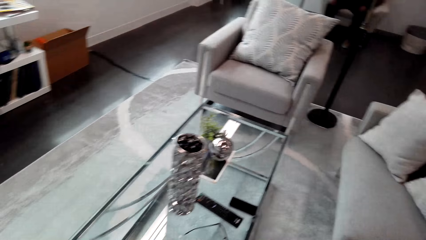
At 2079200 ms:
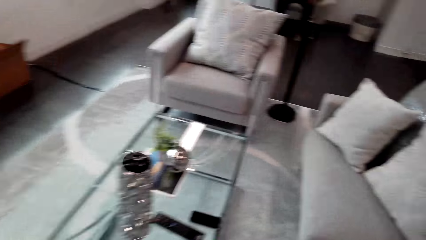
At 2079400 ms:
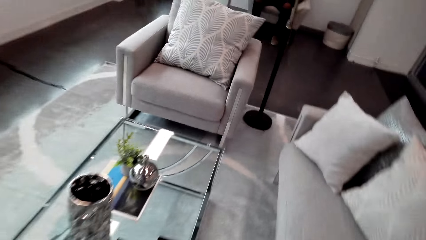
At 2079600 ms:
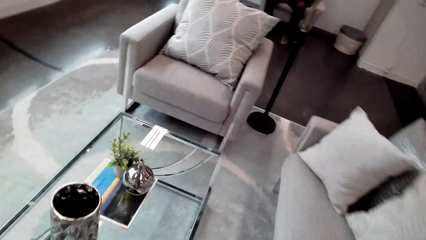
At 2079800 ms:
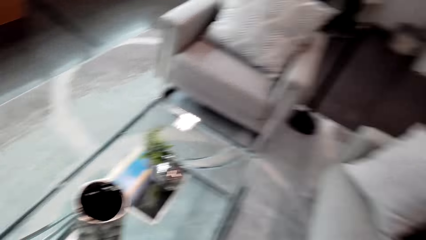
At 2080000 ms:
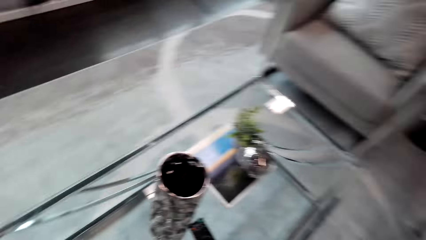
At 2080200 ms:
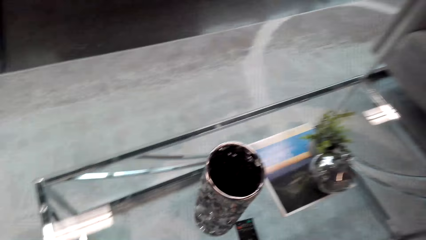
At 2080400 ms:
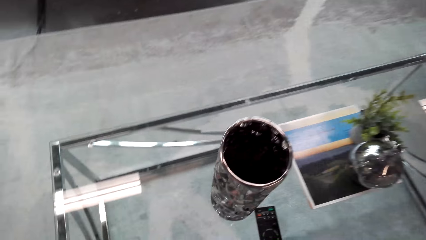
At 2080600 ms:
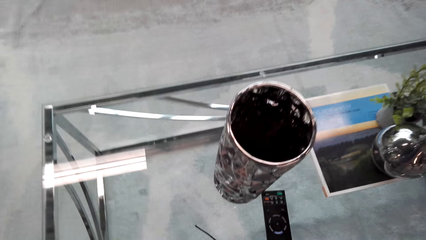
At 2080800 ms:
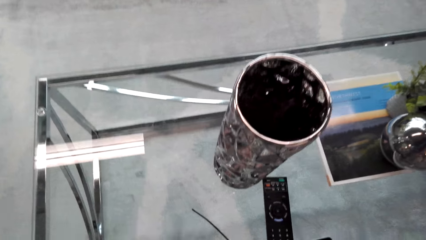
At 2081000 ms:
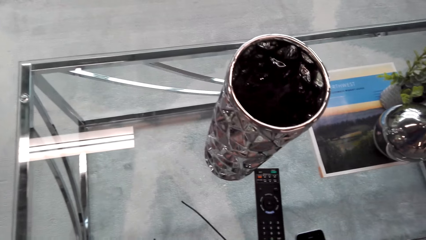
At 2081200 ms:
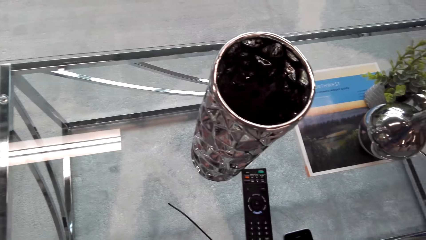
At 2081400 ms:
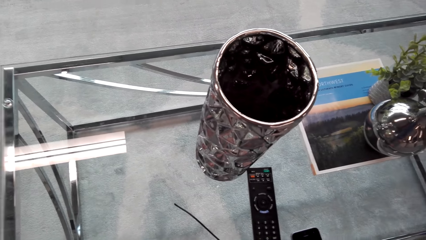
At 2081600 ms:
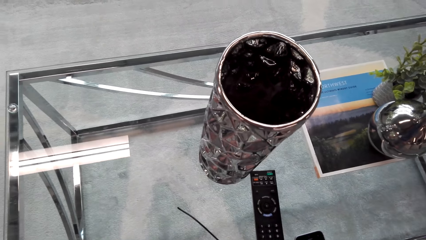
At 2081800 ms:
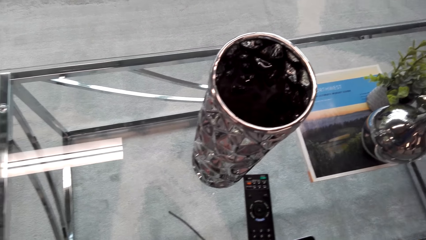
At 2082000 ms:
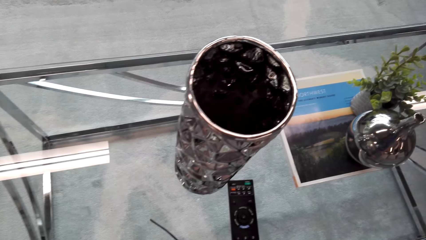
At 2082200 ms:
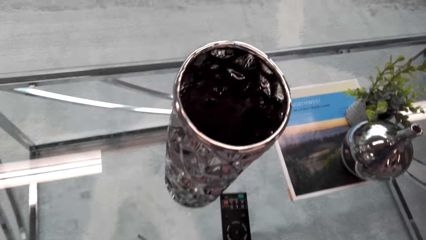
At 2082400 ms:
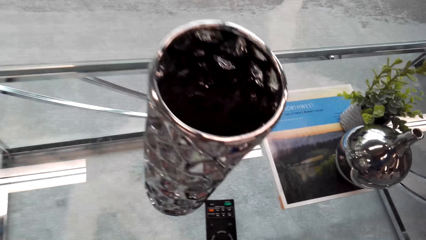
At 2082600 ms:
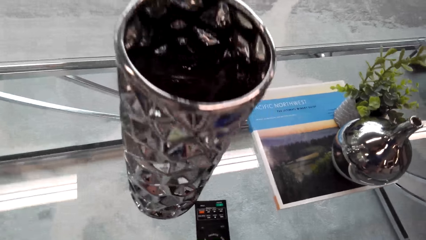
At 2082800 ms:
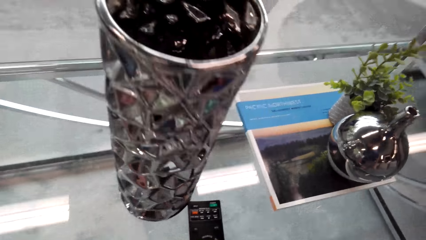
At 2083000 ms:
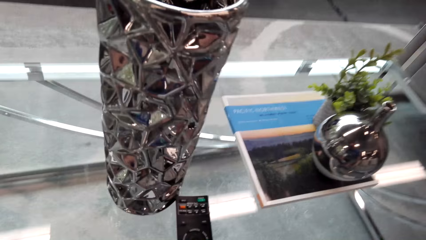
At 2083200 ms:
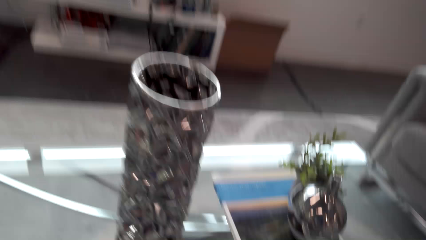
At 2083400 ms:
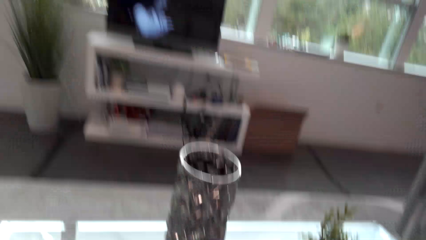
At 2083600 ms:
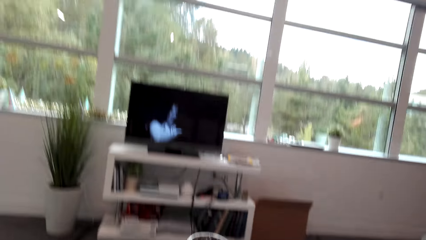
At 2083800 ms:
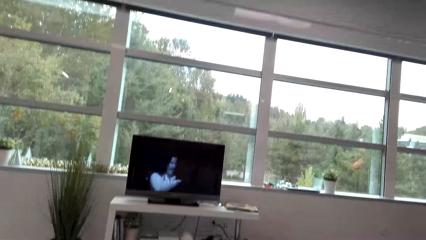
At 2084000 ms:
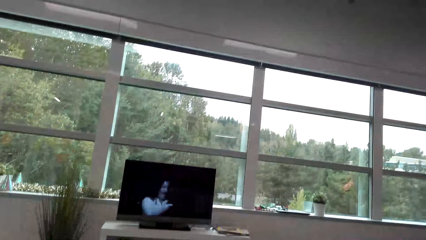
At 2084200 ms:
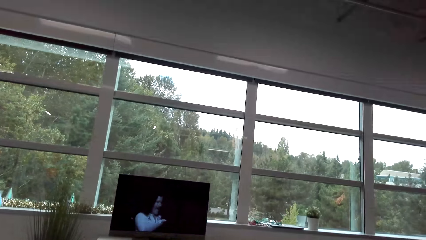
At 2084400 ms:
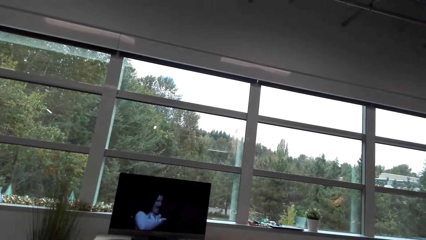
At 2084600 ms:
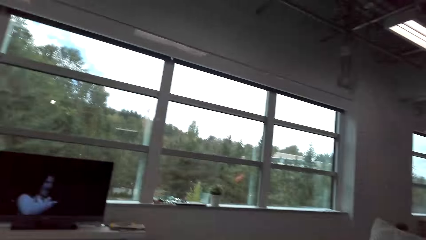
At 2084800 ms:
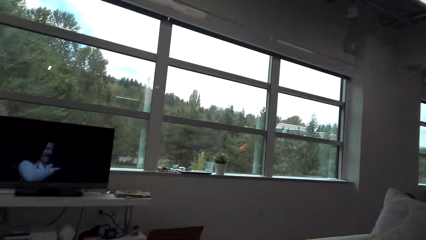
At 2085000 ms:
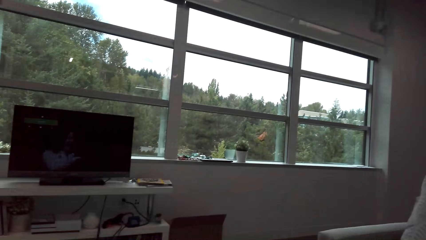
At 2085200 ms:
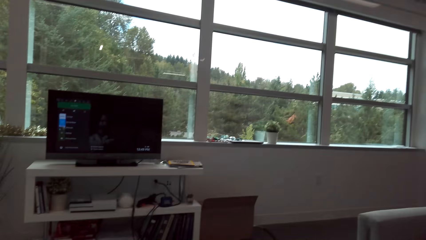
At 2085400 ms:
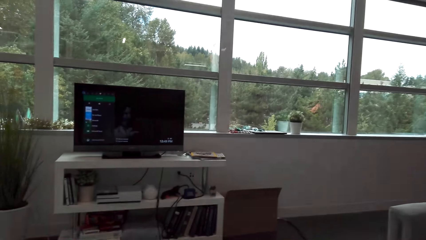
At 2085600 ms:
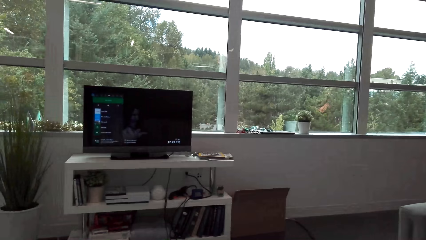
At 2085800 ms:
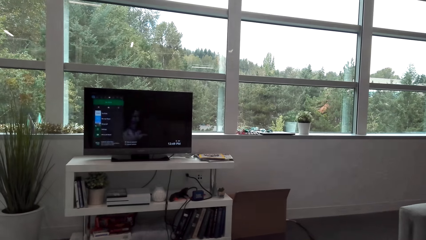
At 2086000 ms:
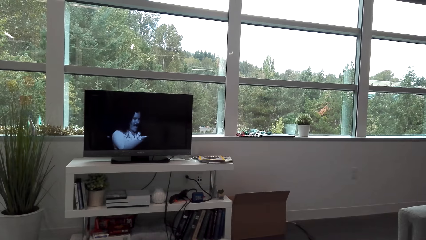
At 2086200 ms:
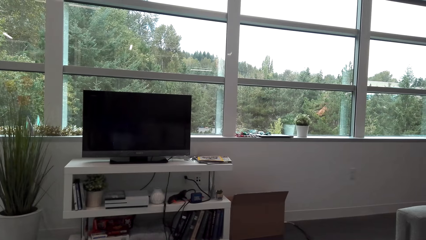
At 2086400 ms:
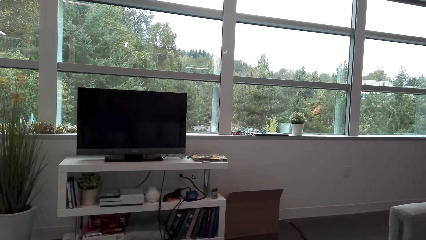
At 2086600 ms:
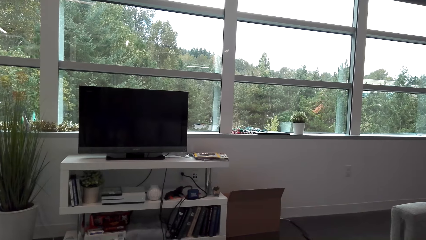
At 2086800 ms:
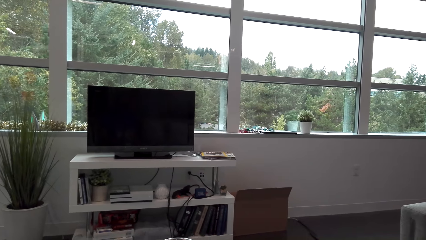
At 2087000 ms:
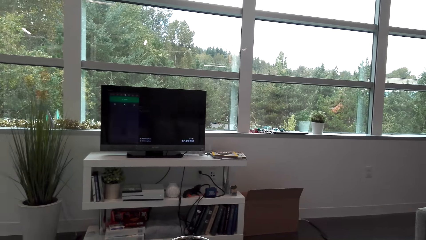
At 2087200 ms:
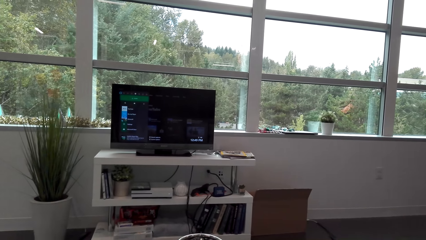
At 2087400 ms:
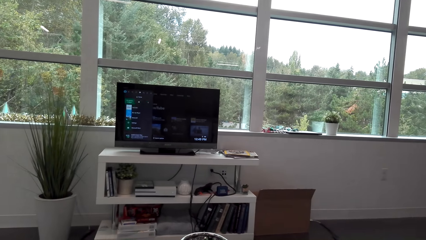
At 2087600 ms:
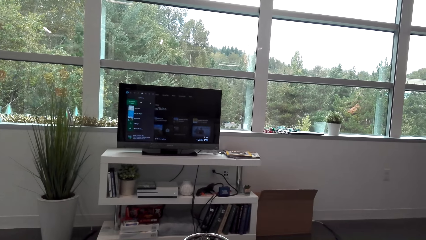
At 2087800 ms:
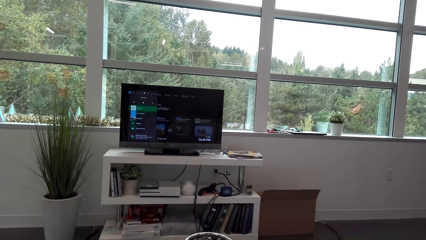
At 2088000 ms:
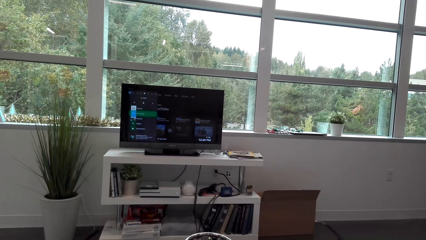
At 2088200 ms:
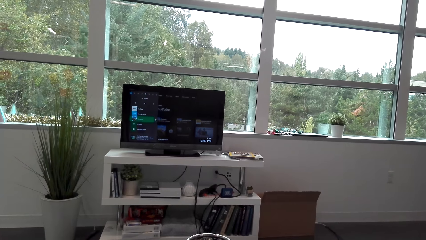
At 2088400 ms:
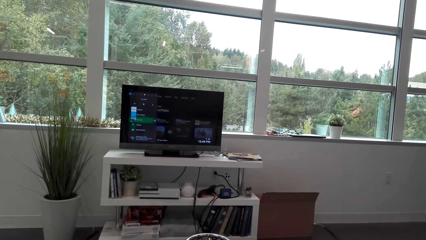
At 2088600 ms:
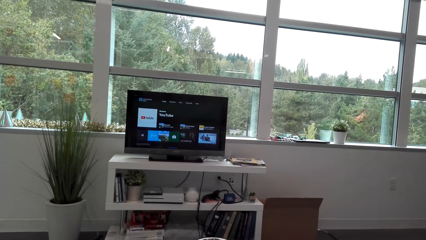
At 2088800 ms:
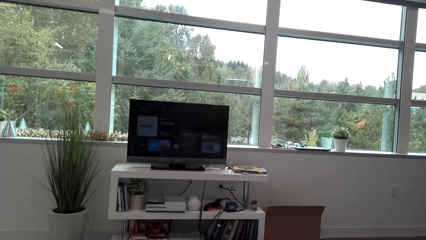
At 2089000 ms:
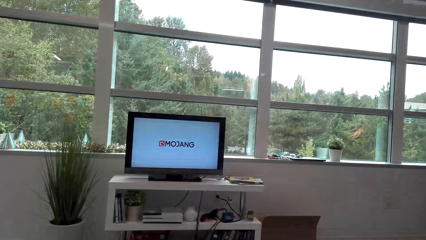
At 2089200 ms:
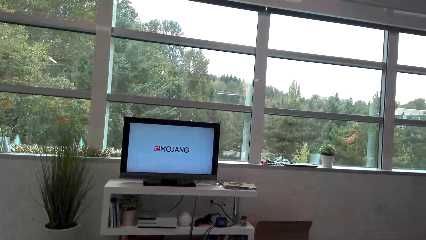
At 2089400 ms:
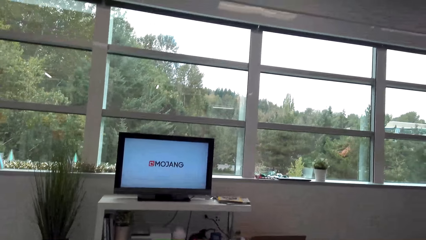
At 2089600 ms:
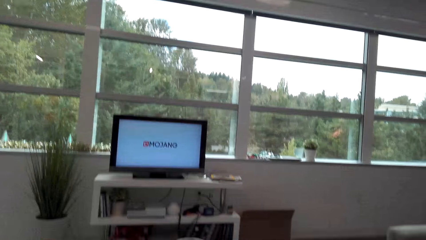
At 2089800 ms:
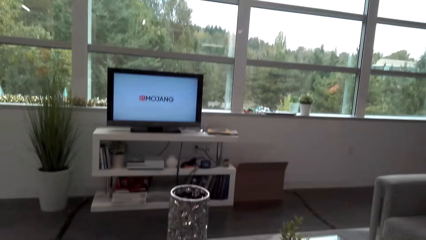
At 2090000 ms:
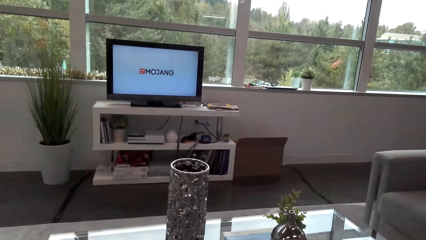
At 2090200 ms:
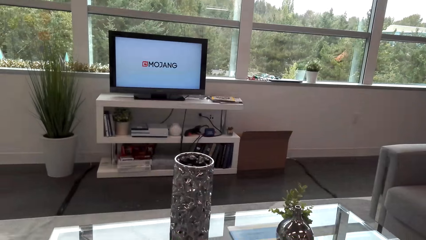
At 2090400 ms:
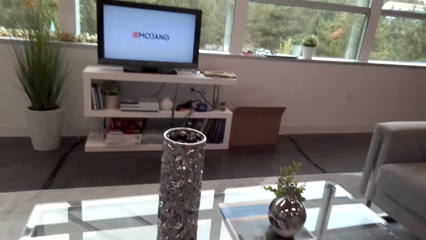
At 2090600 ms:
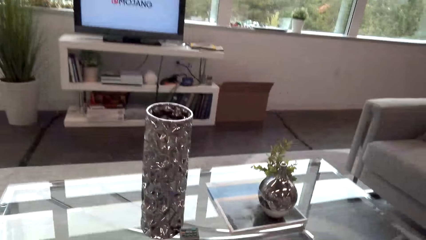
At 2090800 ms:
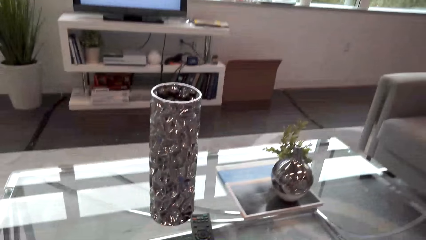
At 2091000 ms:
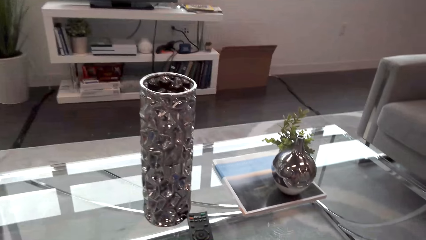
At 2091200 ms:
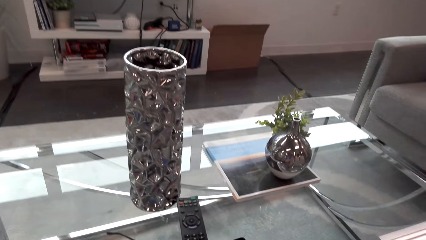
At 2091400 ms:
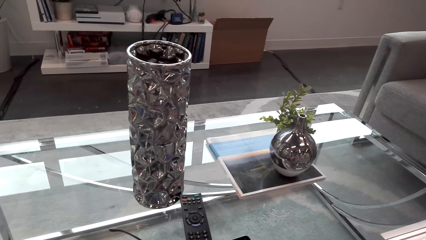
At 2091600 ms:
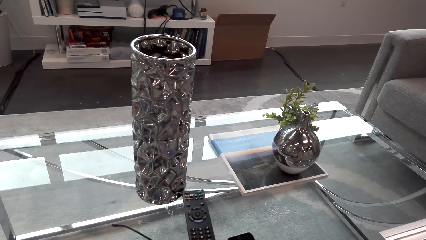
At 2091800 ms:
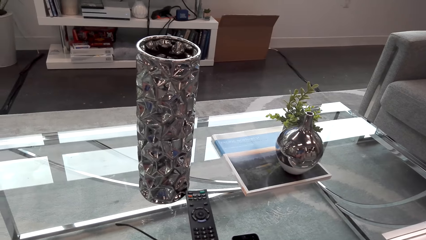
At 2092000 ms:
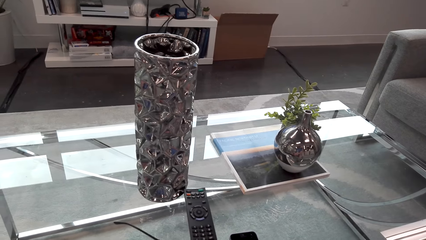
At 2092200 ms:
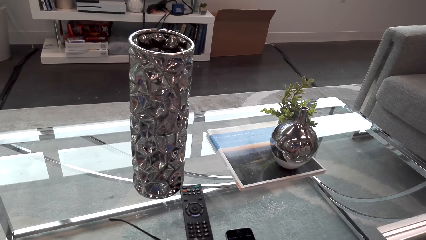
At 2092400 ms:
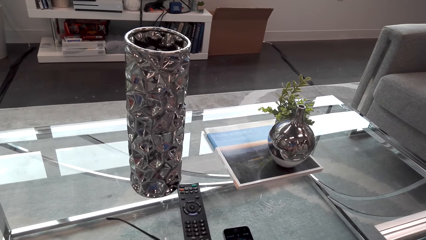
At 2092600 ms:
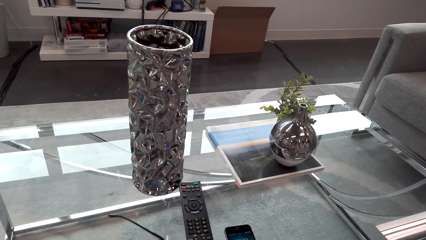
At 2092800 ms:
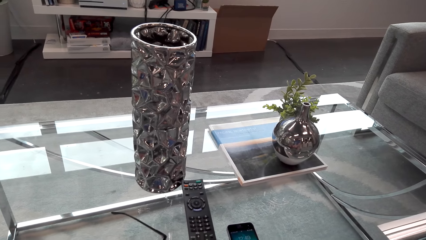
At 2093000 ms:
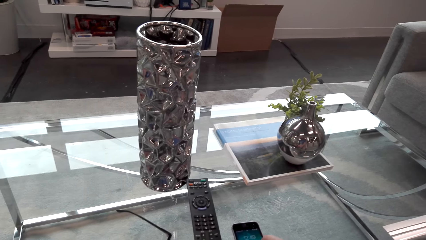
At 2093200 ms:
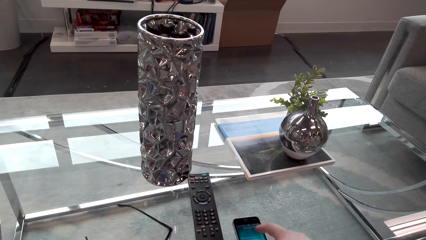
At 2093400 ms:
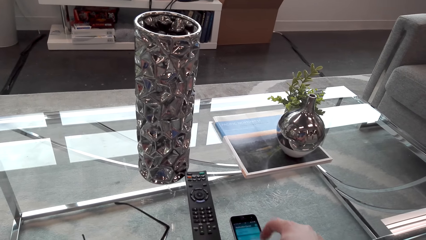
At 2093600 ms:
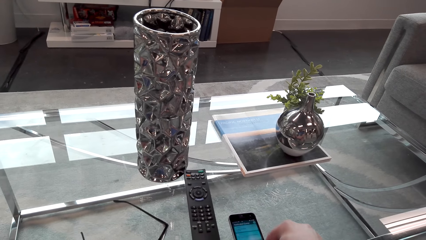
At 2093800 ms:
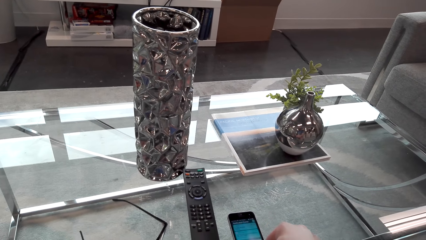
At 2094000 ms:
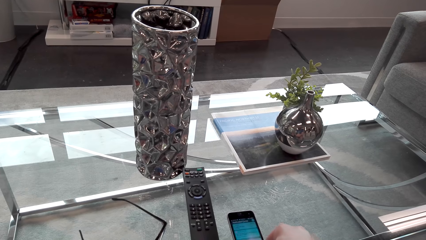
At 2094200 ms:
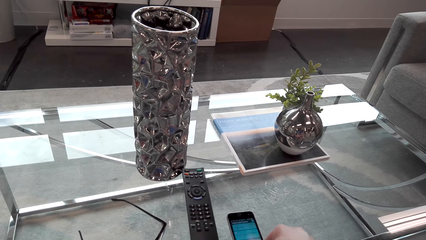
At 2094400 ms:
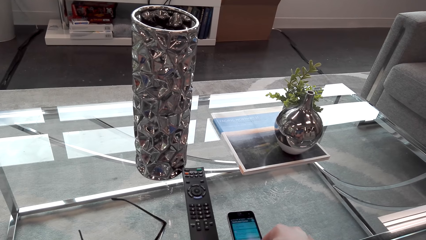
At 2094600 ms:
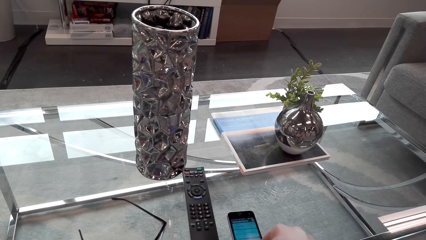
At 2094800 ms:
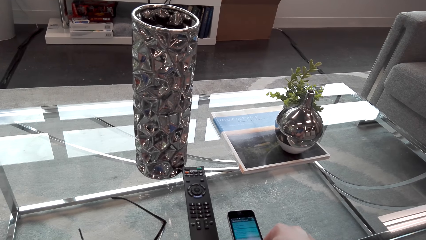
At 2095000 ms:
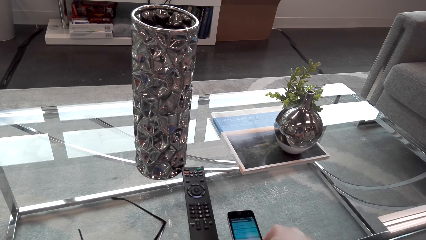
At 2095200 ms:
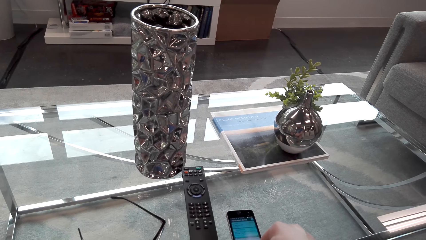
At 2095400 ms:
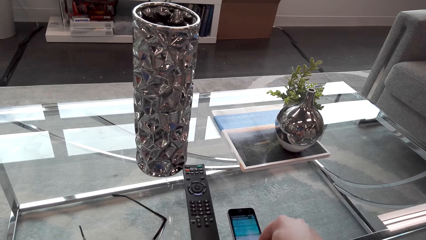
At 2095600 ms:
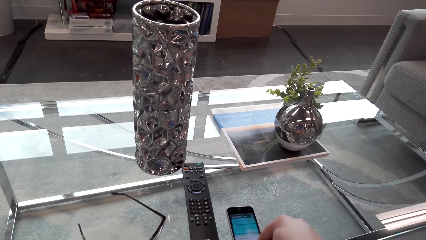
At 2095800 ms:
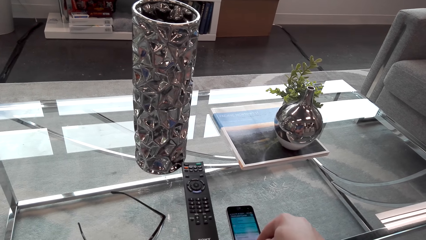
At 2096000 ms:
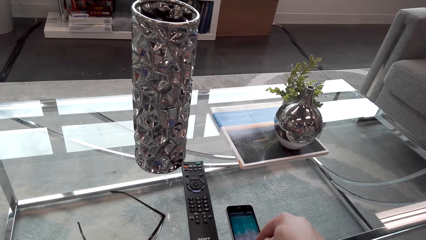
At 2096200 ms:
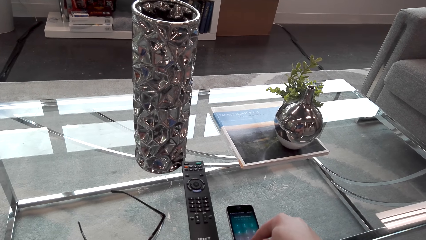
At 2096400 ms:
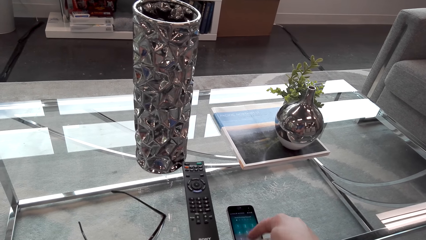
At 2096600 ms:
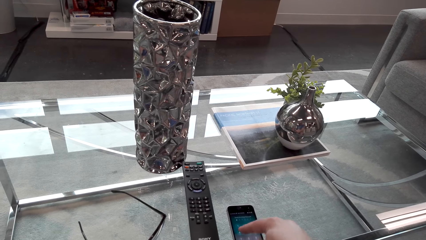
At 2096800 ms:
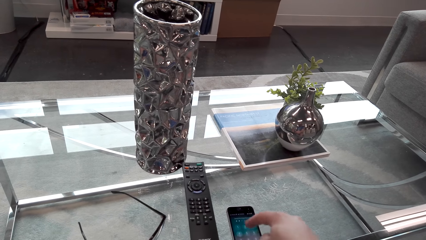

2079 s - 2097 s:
The camera wearer sits on the couch chair. They operate a television and watch the television. They operate the phone on the table.
